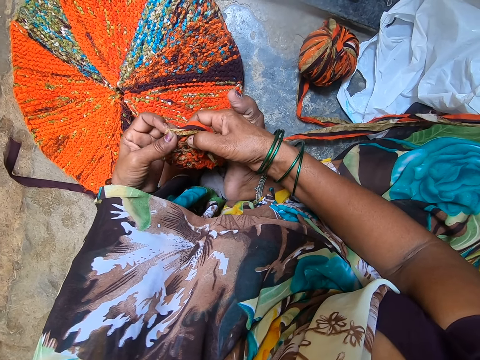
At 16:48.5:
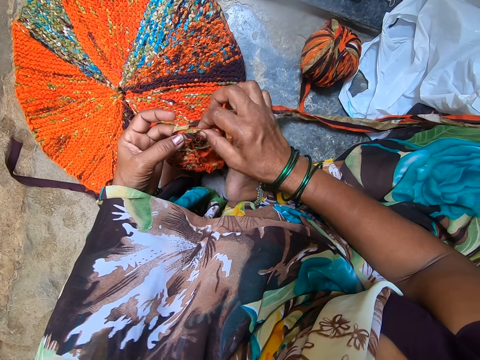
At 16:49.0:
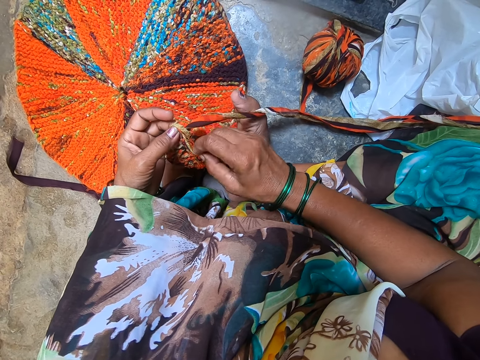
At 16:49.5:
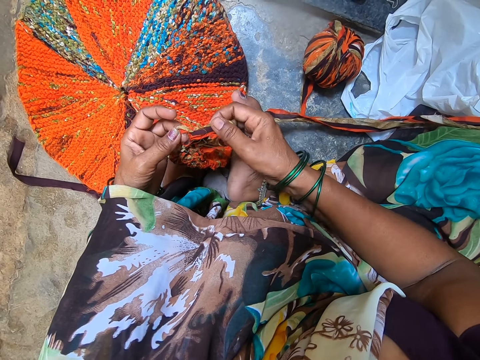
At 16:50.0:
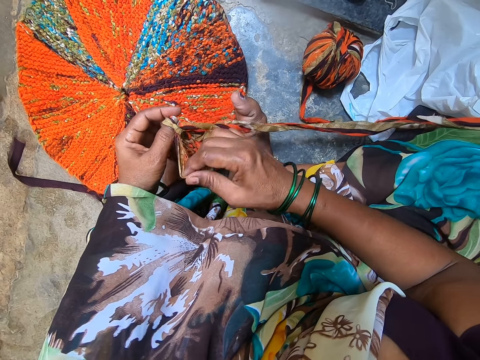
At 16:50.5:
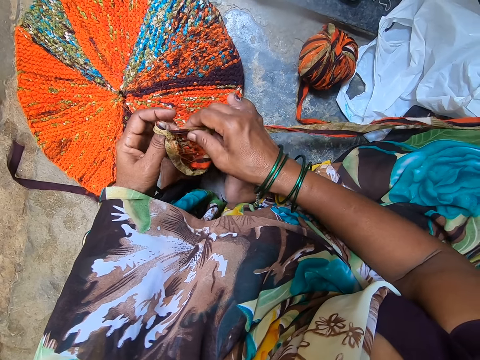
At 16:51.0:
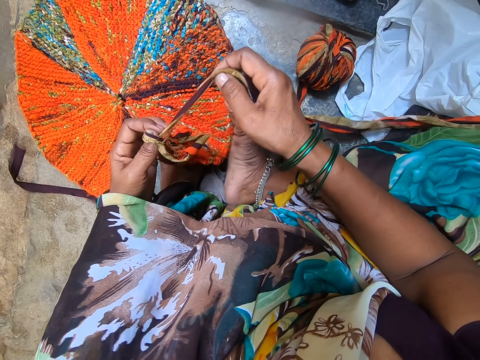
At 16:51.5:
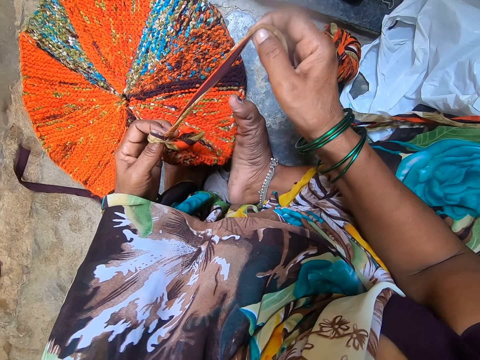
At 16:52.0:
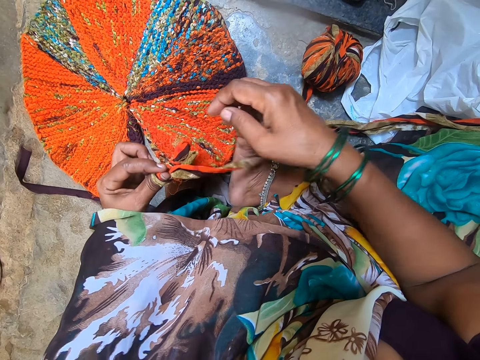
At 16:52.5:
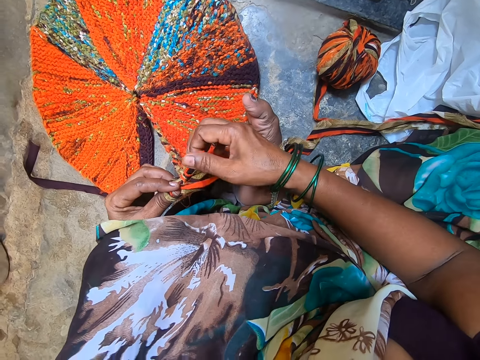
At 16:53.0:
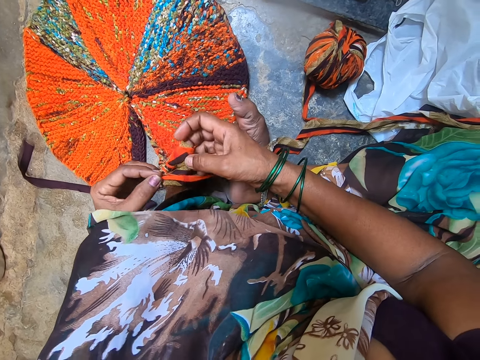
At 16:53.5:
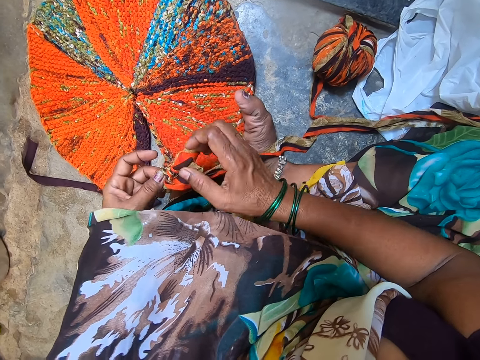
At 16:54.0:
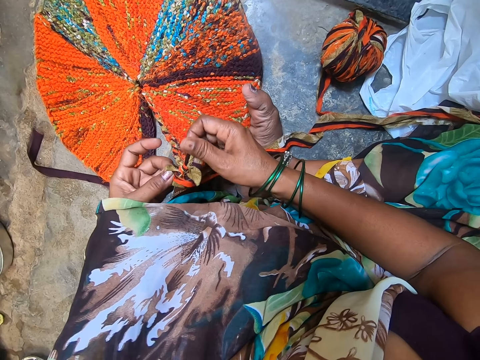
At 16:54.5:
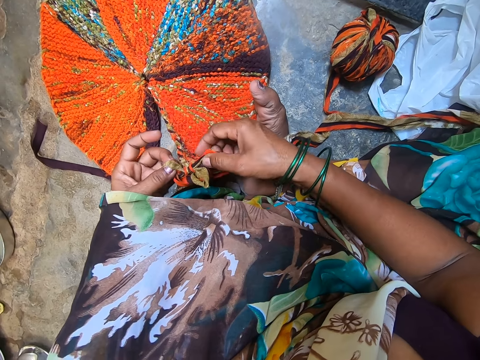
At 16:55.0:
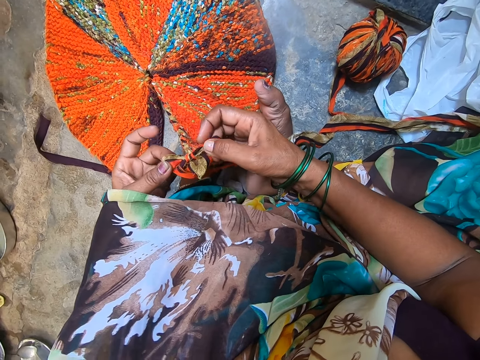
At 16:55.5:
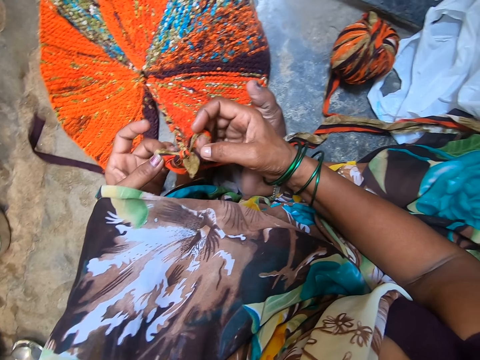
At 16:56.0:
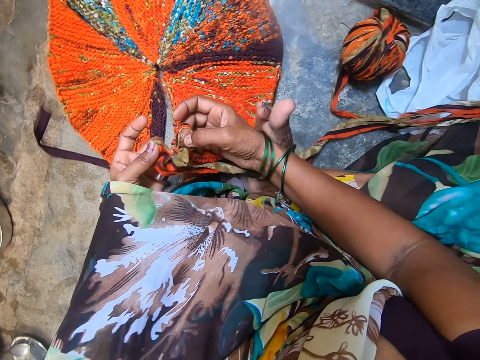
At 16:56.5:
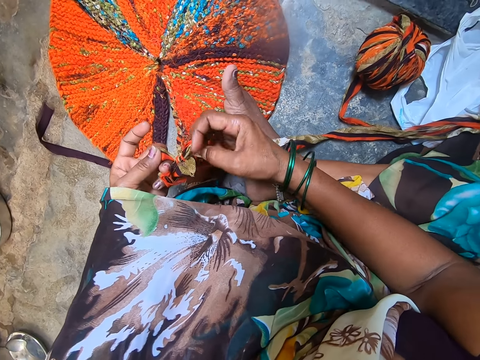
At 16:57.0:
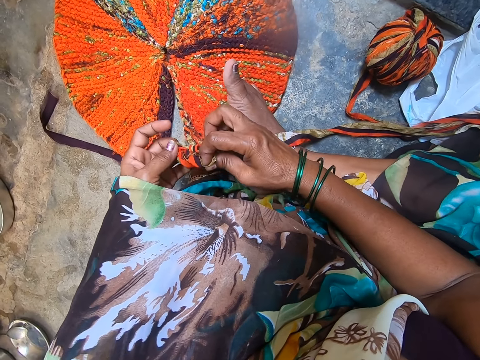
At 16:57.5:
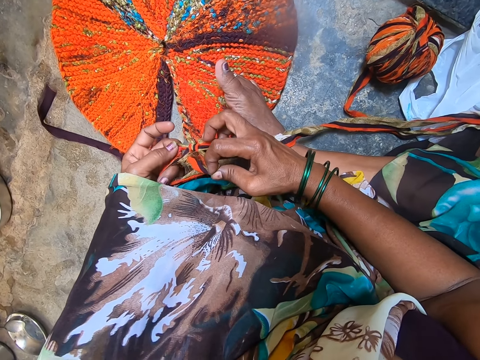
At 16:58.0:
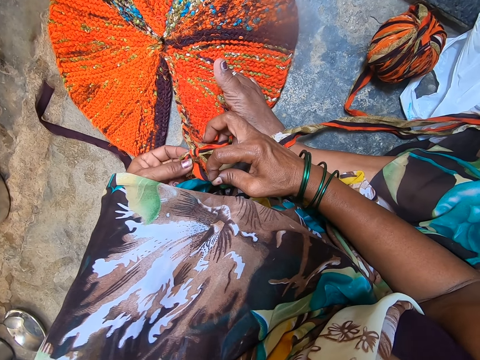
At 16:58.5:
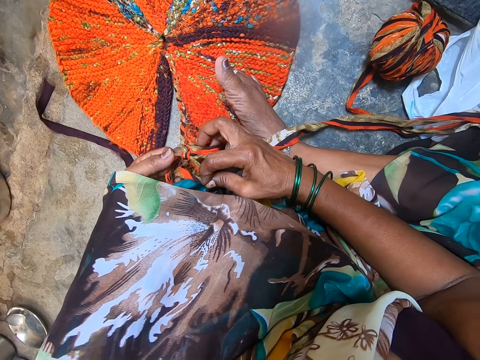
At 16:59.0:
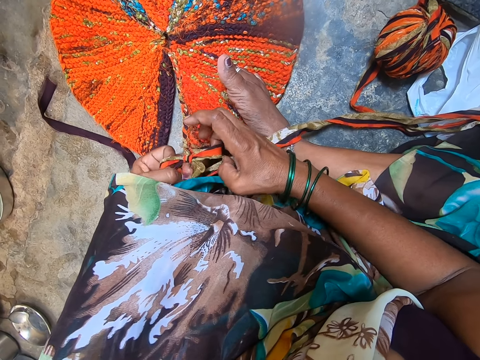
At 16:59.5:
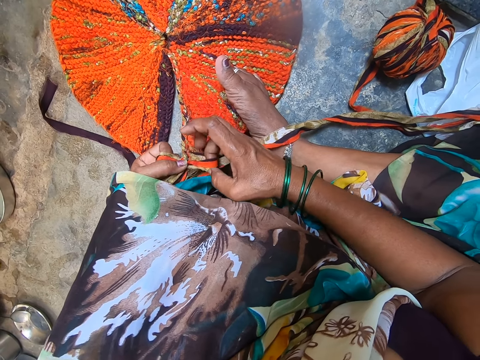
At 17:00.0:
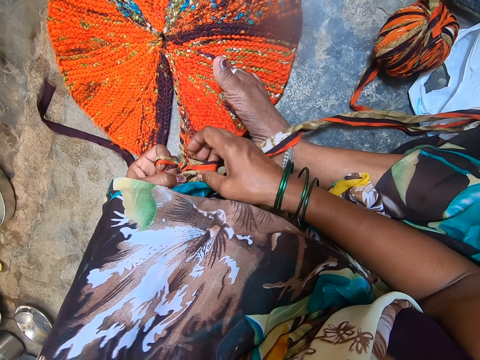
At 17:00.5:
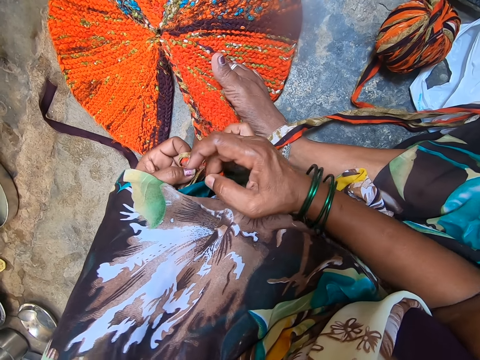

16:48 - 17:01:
The camera wearer pulls a yarn. They untie the yarn. They interact with a man. They tie the knot on the knit fabric.

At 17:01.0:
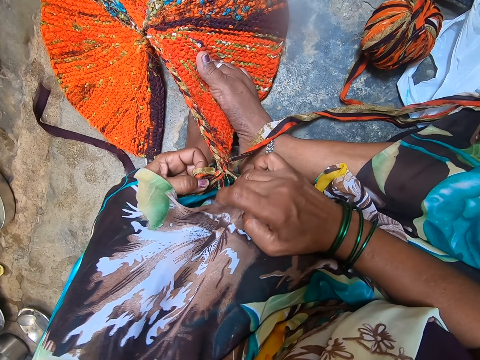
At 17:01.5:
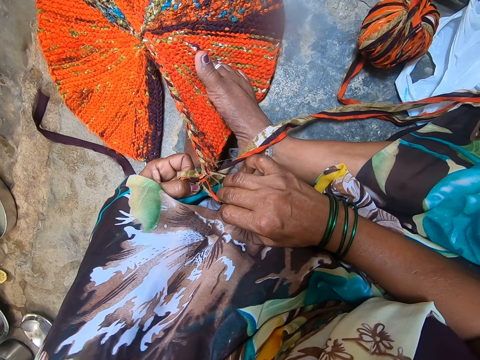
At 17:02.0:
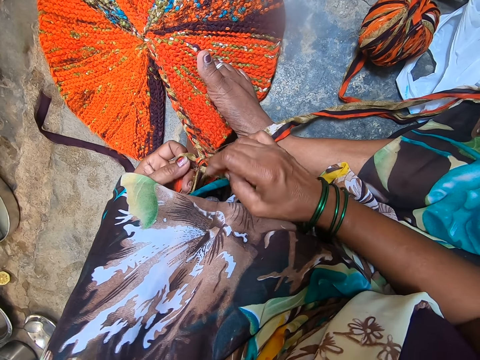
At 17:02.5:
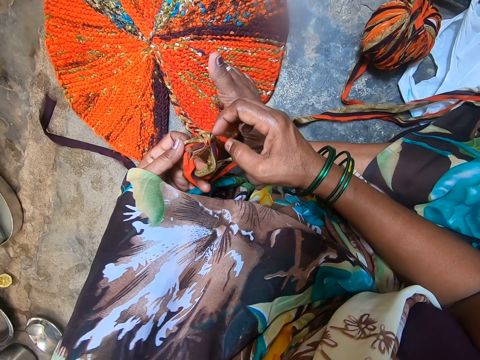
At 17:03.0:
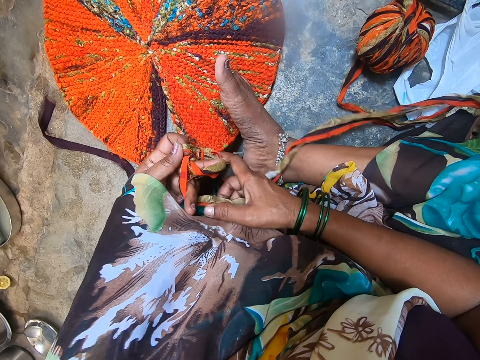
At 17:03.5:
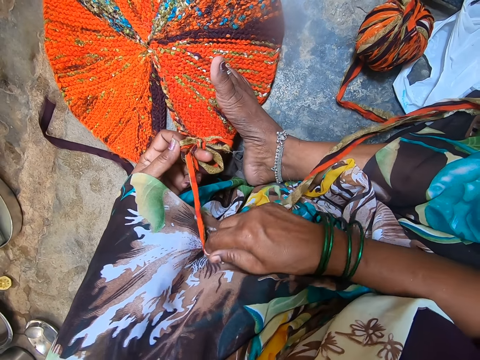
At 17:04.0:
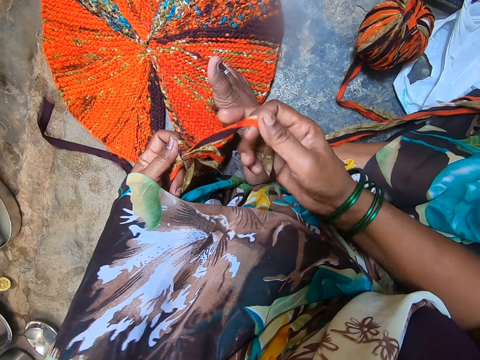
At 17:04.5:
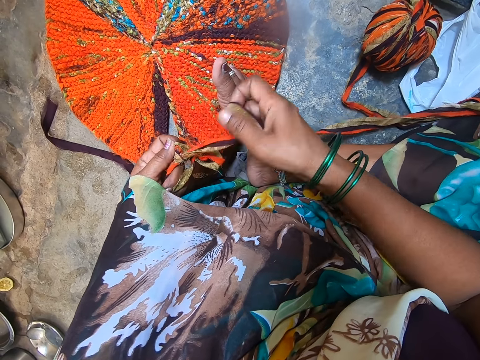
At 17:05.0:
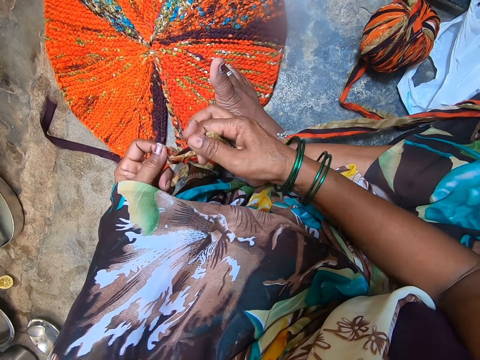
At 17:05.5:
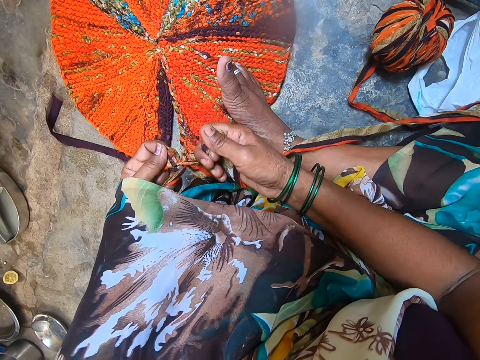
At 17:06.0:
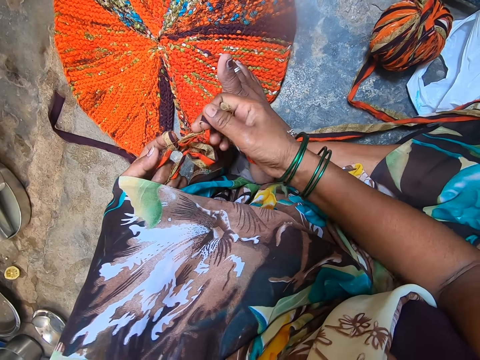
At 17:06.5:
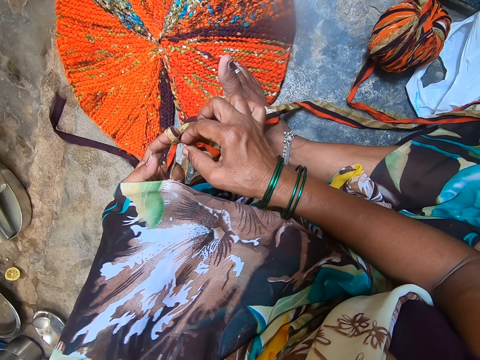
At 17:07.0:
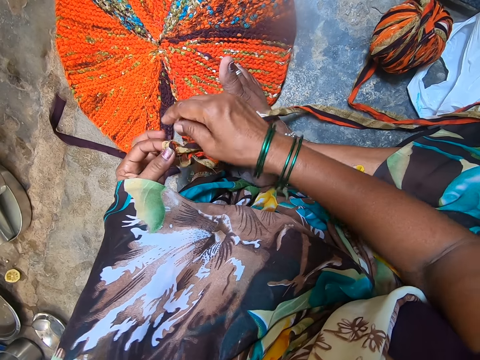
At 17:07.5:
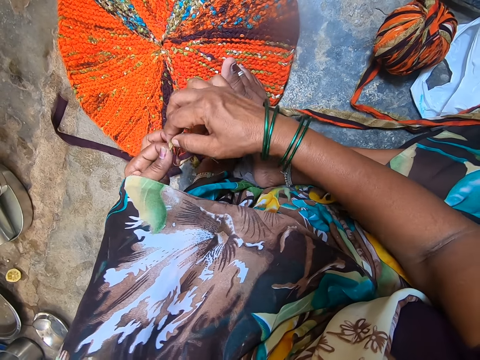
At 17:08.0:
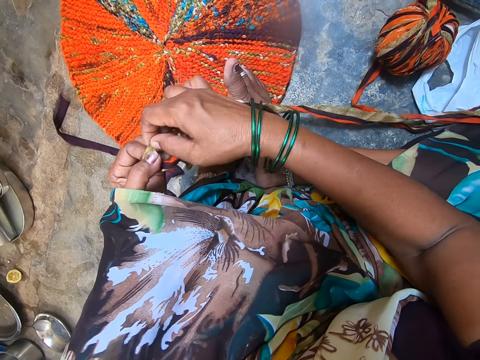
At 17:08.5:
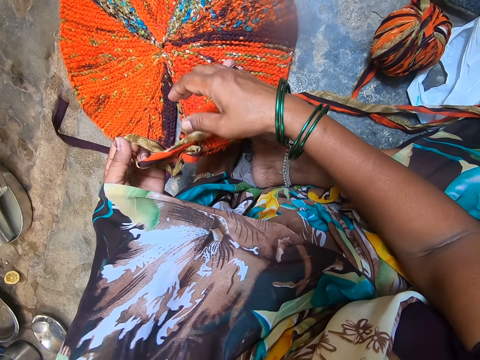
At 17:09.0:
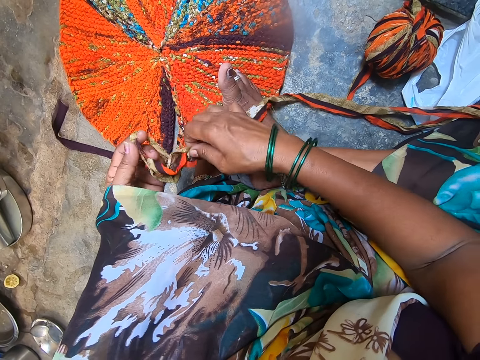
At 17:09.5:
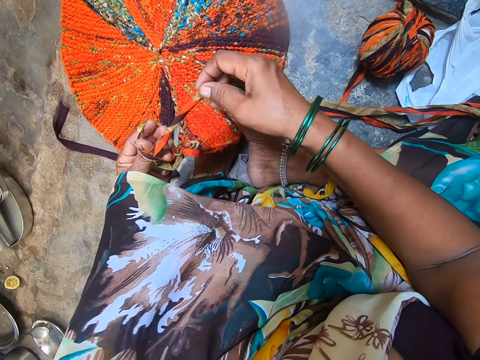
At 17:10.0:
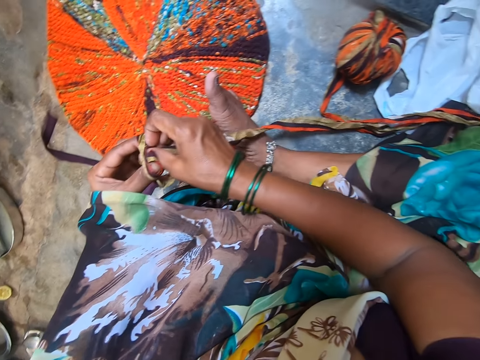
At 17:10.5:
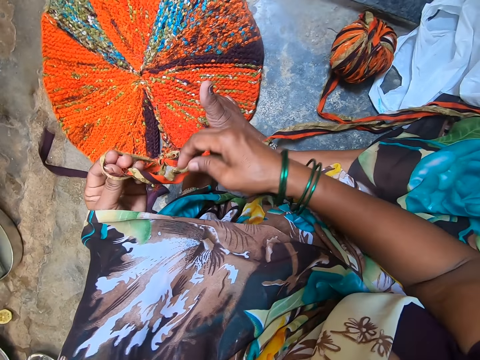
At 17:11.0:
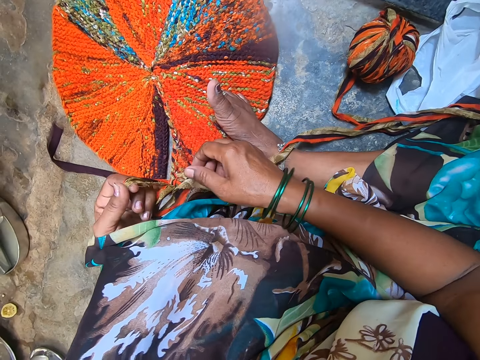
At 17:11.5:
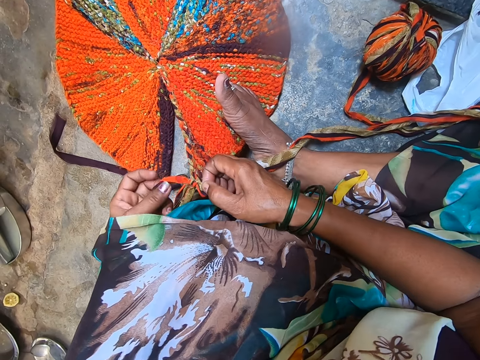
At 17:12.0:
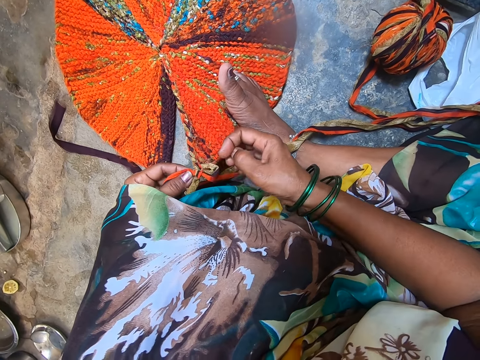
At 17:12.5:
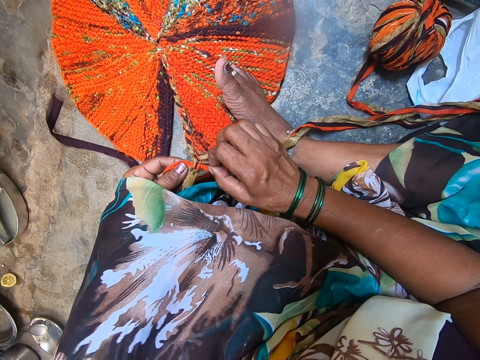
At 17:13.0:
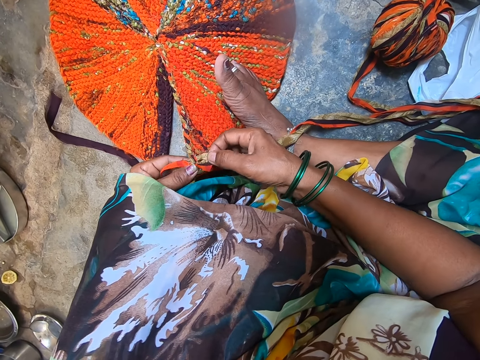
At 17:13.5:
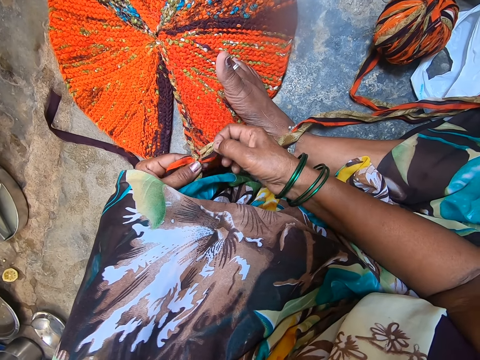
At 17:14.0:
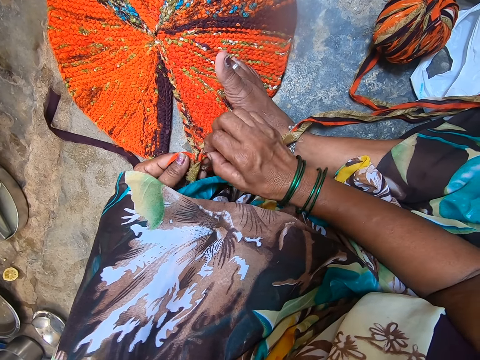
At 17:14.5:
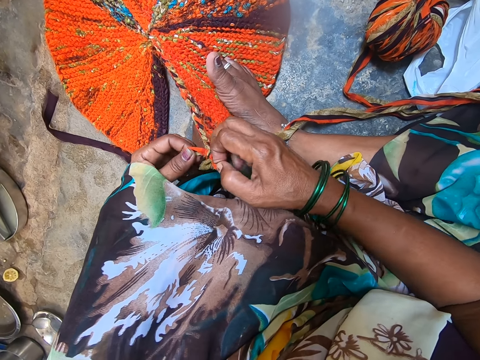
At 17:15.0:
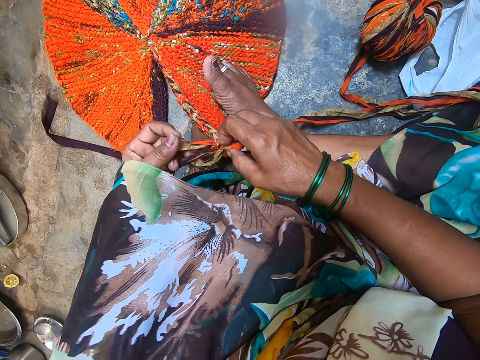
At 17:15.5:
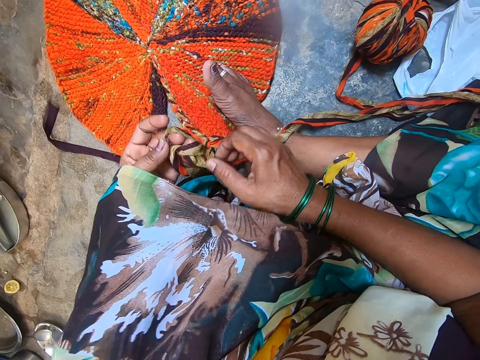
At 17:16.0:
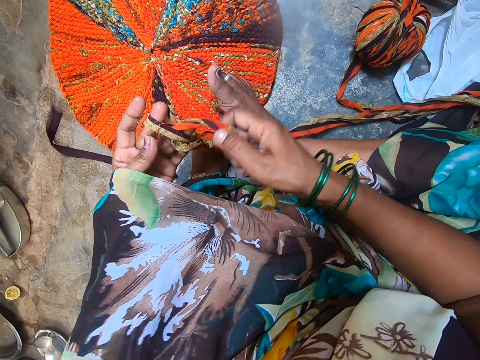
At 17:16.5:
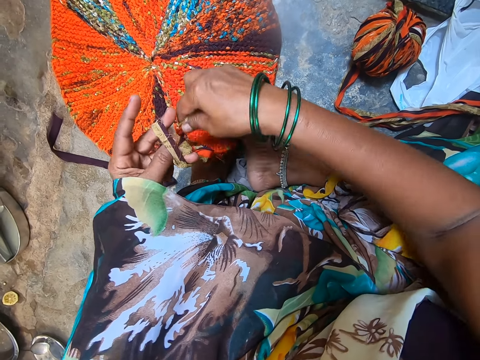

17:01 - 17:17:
The camera wearer pulls a yarn. They untie the yarn. They pull the yarn. They untie the yarn.
